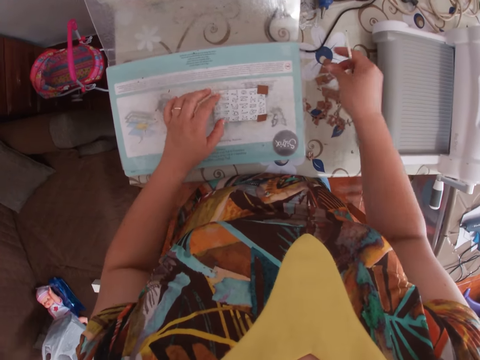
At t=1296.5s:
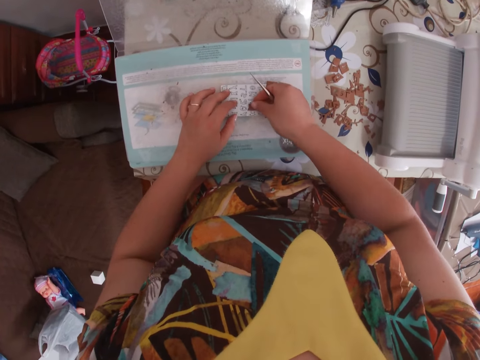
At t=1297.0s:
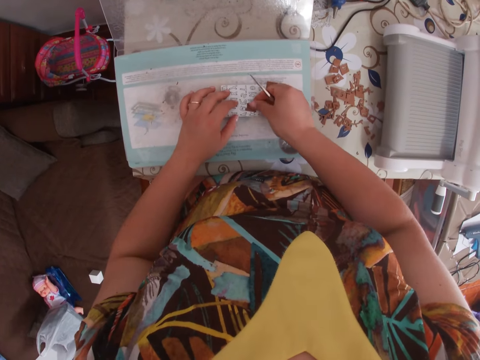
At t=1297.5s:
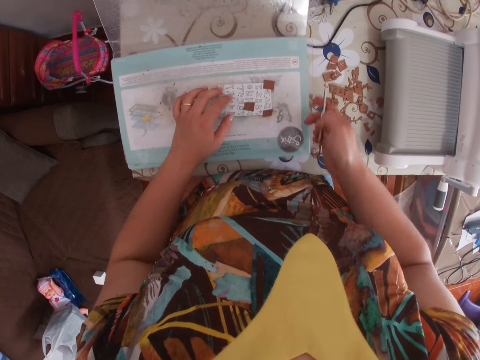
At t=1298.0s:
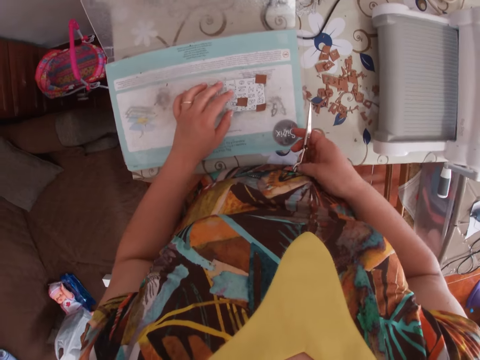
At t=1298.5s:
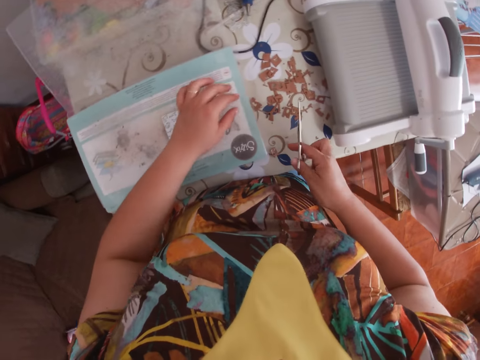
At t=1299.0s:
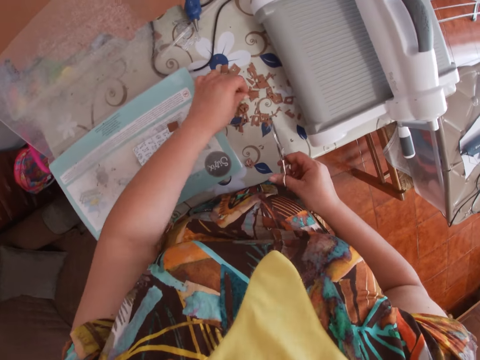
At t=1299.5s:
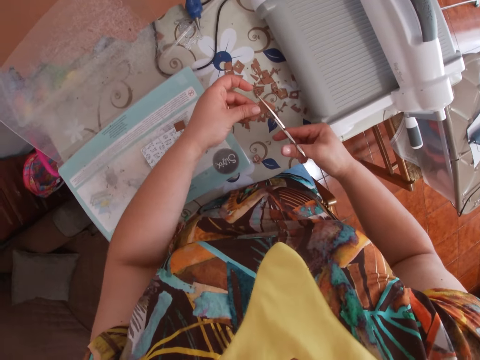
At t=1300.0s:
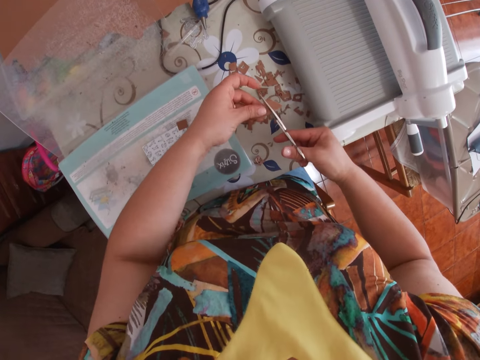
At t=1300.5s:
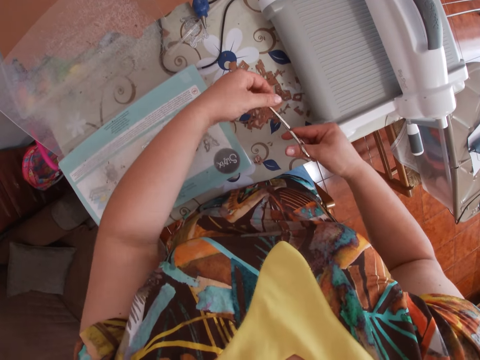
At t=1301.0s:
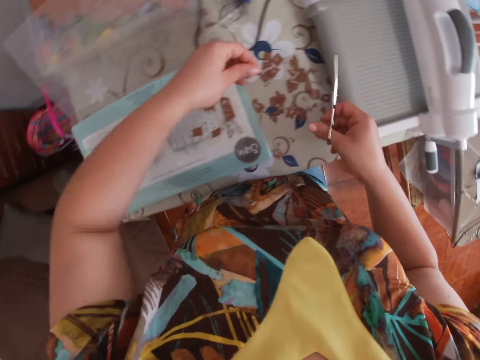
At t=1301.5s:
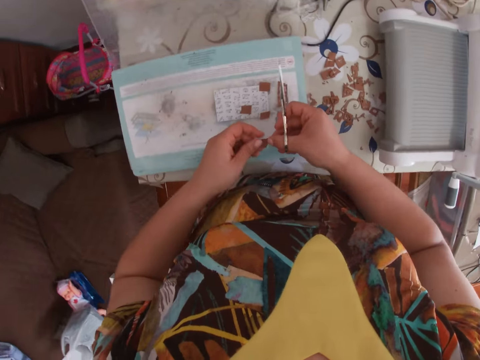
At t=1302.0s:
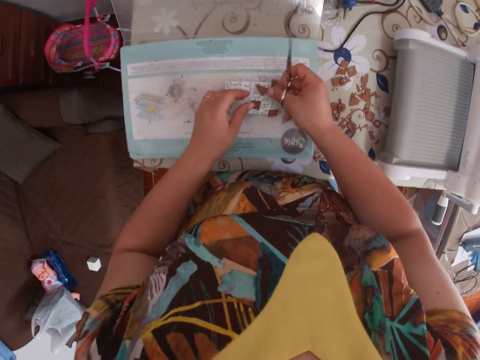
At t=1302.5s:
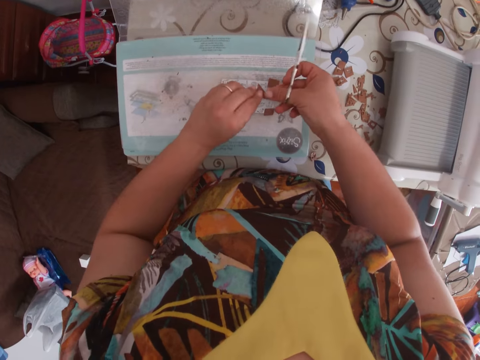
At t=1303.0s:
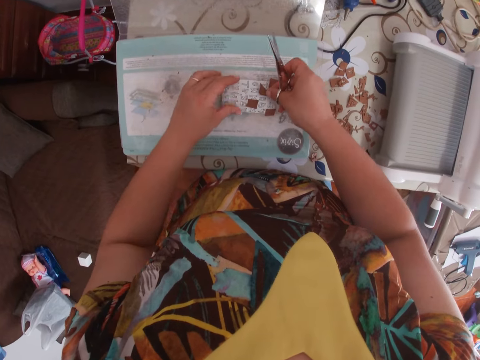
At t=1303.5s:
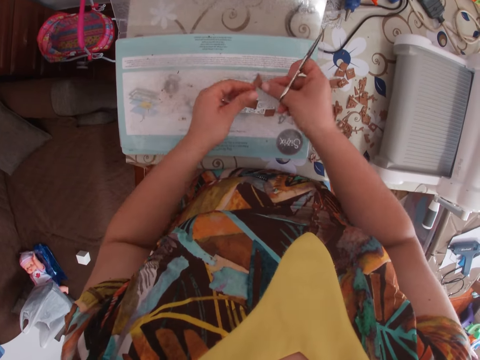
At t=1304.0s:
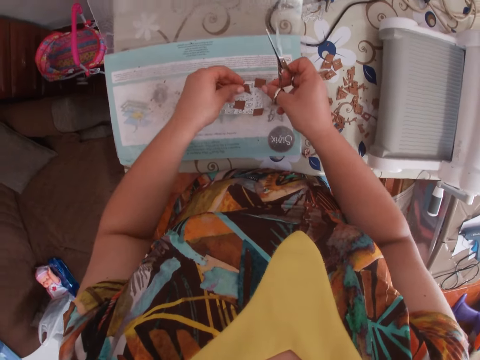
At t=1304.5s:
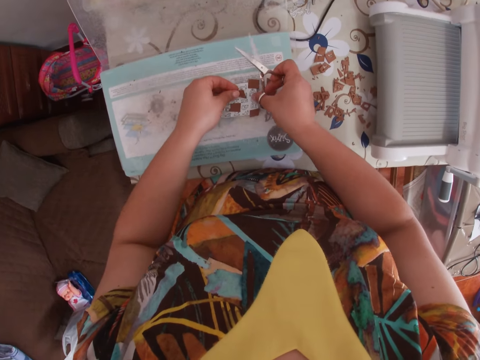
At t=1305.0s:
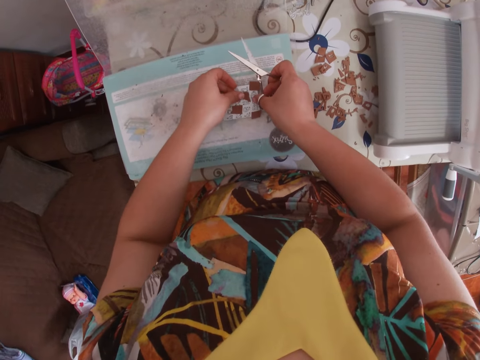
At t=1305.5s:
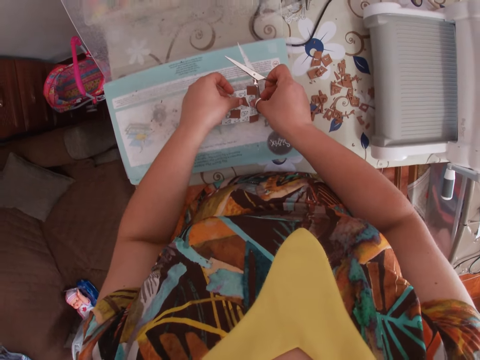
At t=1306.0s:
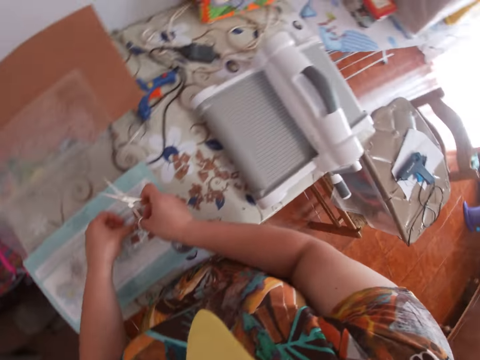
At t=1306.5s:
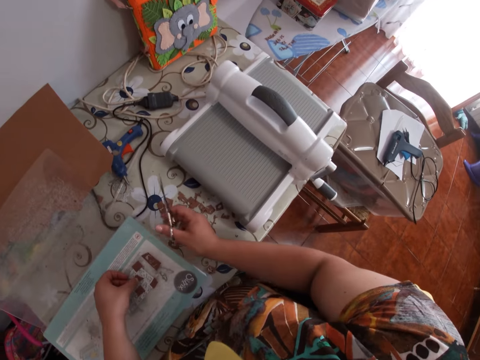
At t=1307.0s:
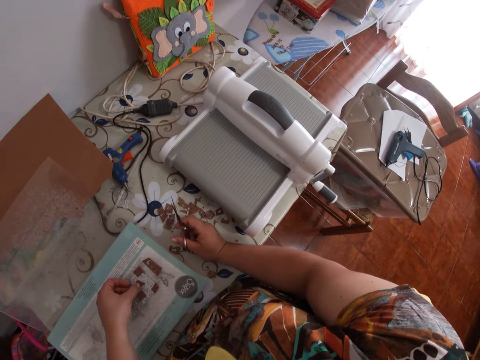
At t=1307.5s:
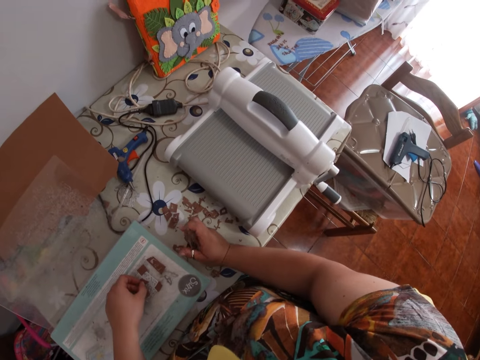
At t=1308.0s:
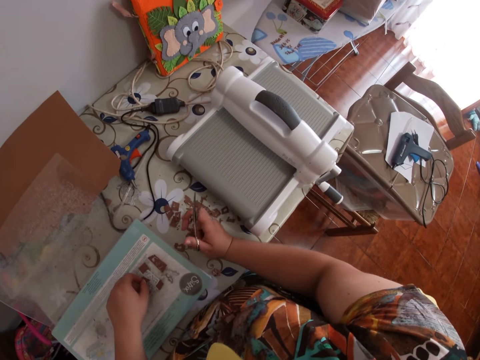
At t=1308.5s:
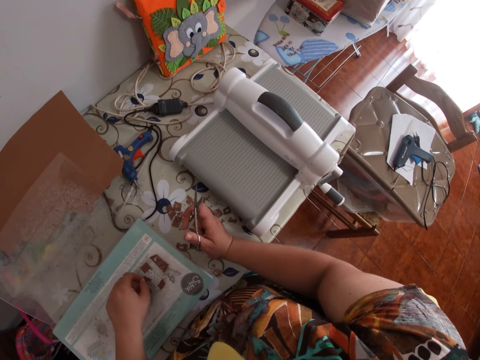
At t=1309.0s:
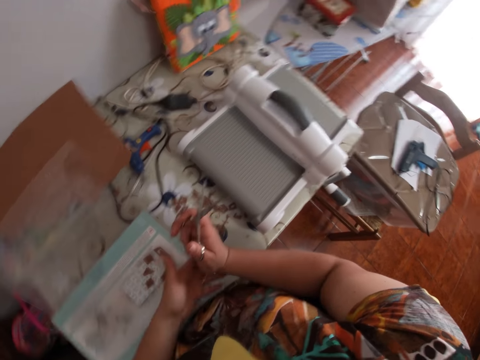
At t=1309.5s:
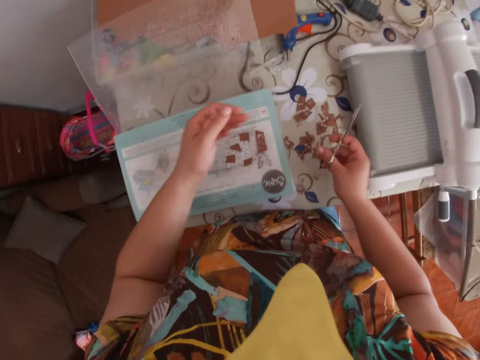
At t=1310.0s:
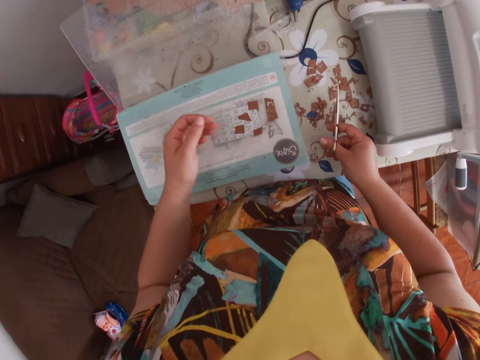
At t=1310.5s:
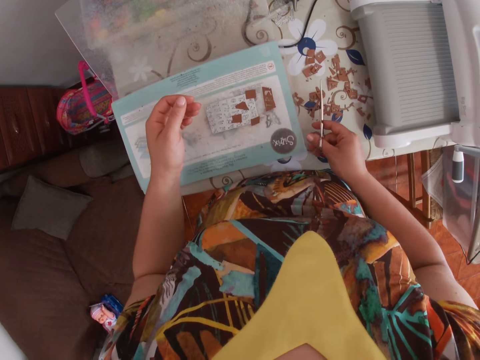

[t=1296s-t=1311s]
The camera wearer takes a piece of cardboard or brown paper from the table. She places the piece of cardboard on the engraving tool. She takes a piece of cardboard from the table. She cuts the piece of cardboard with the scissors in her right hand. She arranges the brown paper on the table. She places the piece of cardboard on the engraving tool. She places her right hand on the table.

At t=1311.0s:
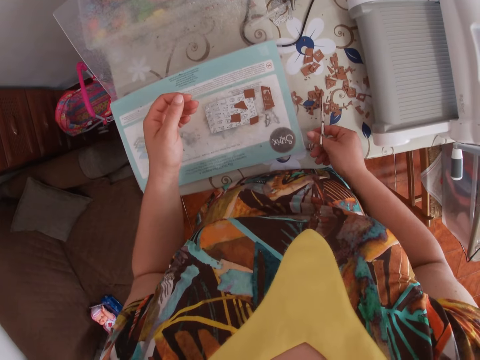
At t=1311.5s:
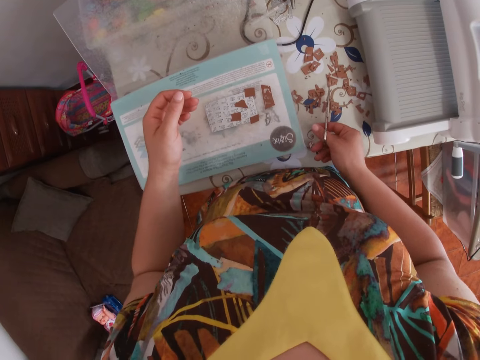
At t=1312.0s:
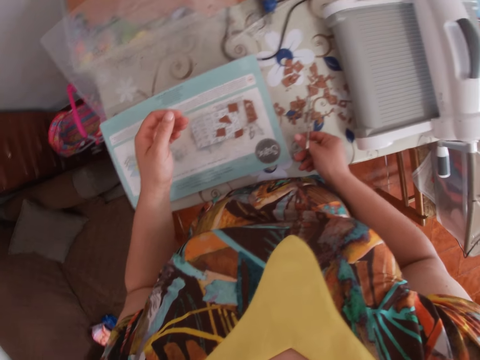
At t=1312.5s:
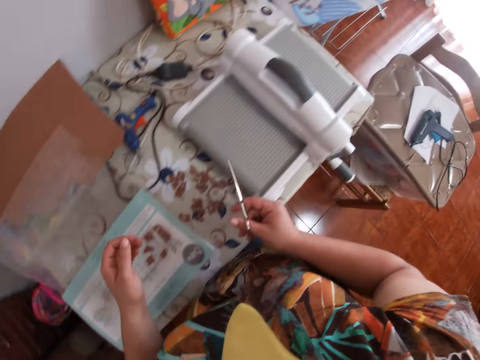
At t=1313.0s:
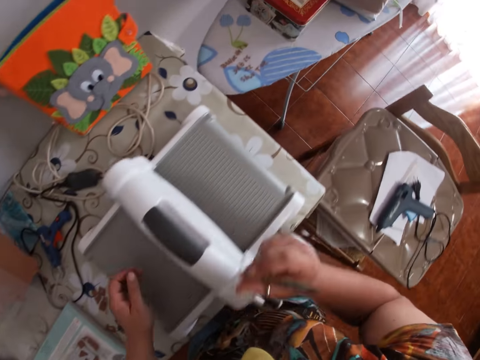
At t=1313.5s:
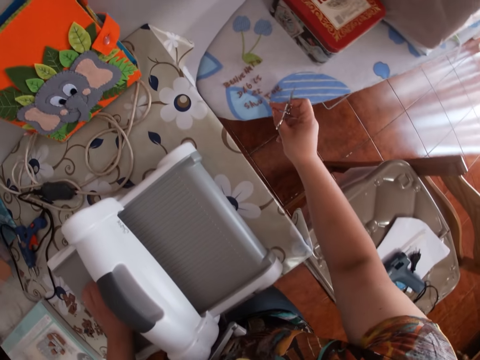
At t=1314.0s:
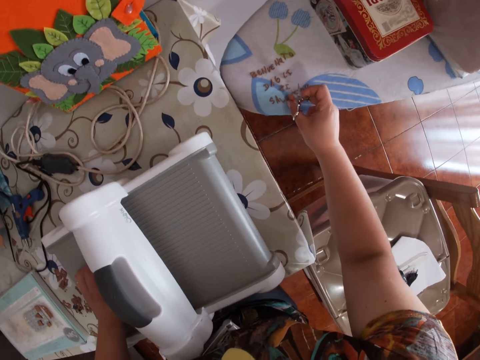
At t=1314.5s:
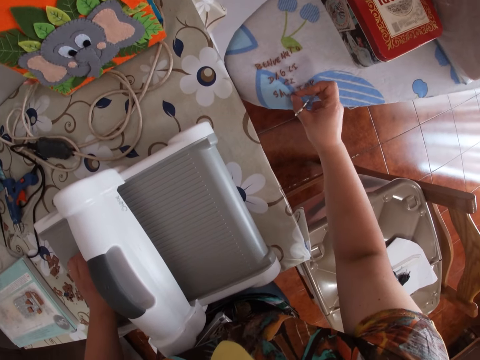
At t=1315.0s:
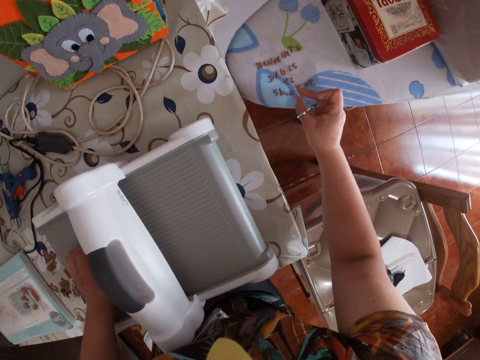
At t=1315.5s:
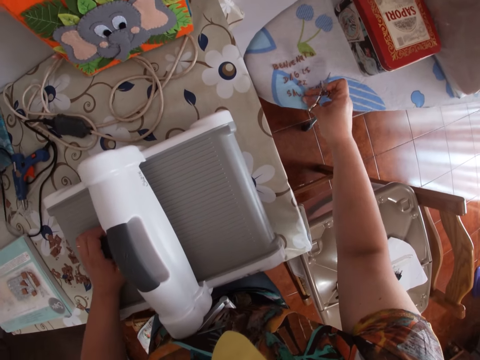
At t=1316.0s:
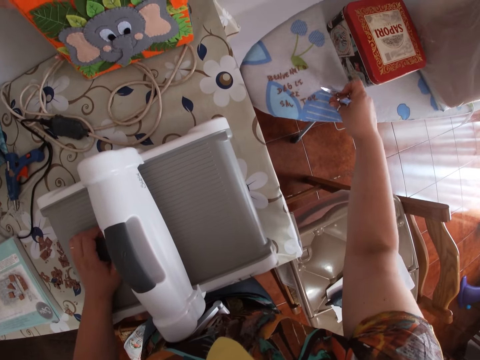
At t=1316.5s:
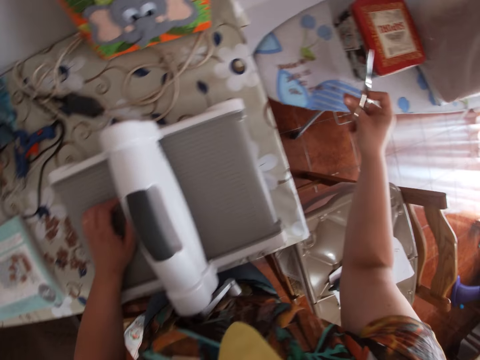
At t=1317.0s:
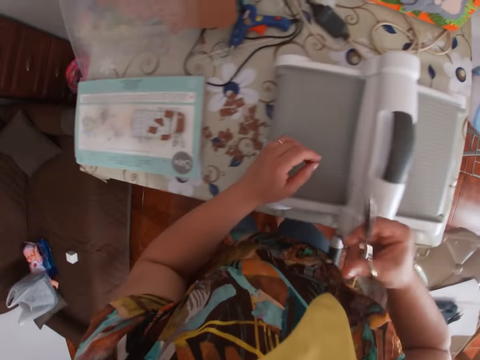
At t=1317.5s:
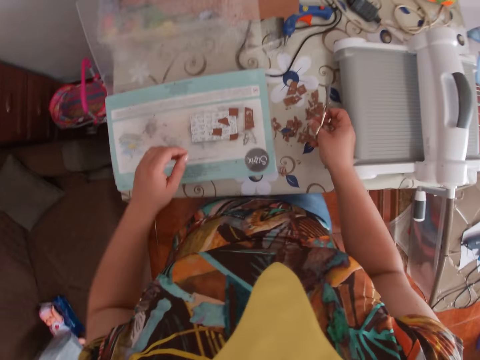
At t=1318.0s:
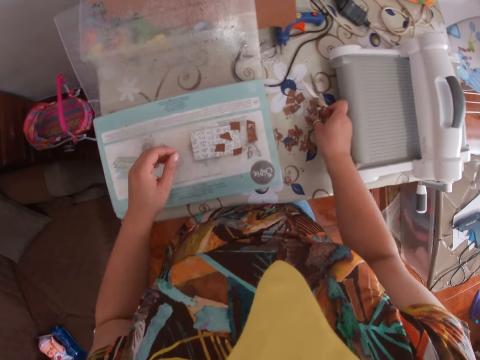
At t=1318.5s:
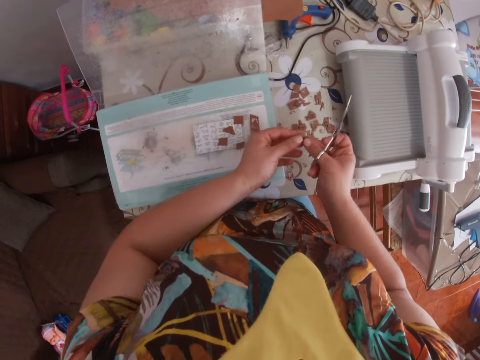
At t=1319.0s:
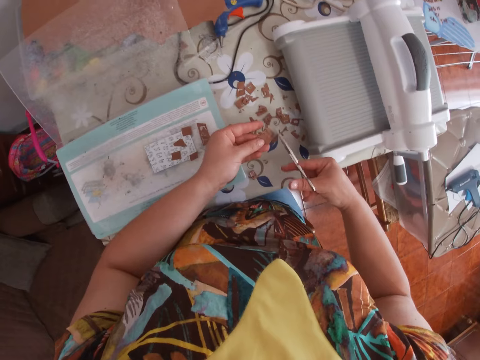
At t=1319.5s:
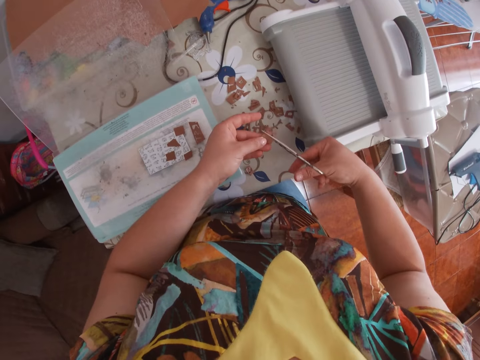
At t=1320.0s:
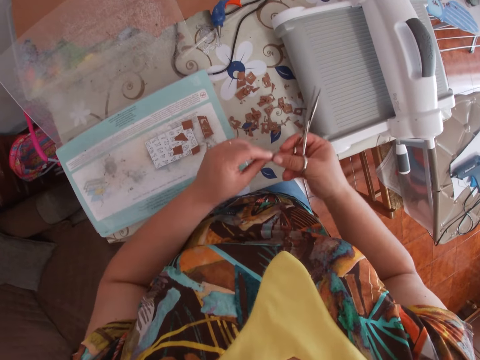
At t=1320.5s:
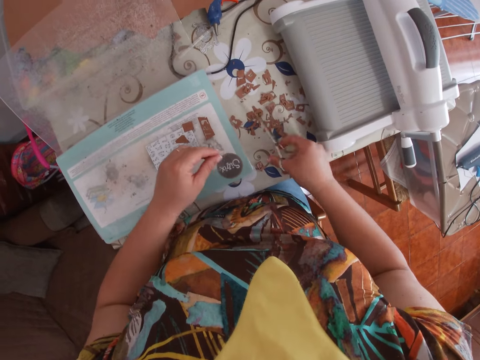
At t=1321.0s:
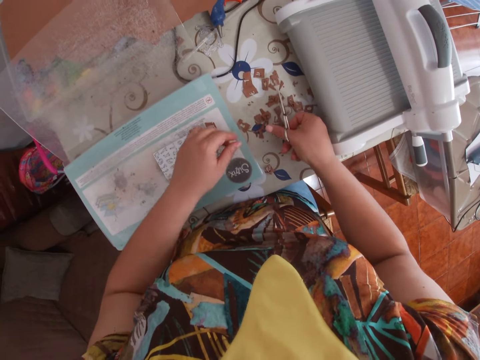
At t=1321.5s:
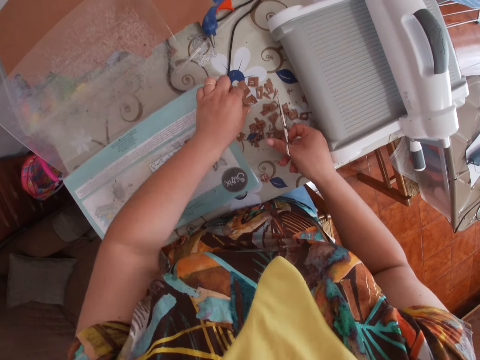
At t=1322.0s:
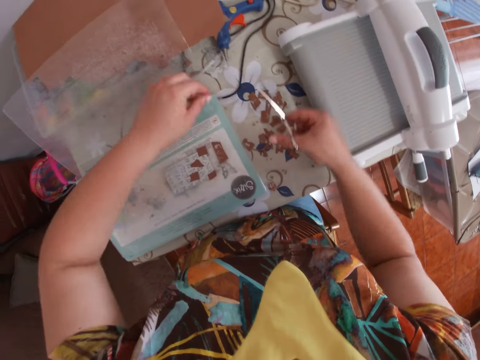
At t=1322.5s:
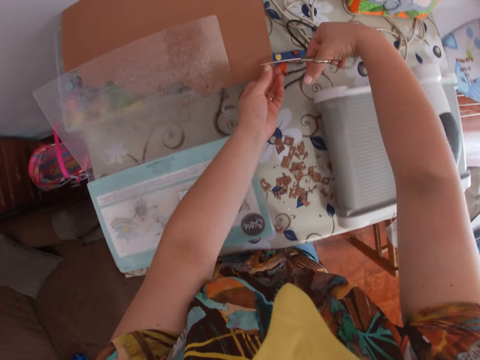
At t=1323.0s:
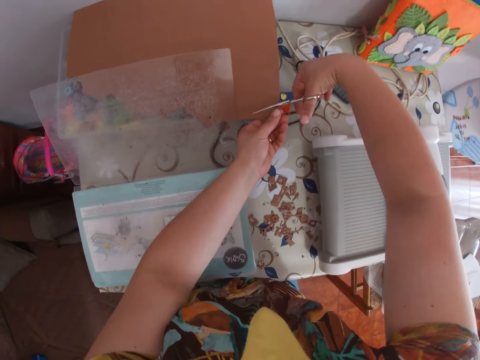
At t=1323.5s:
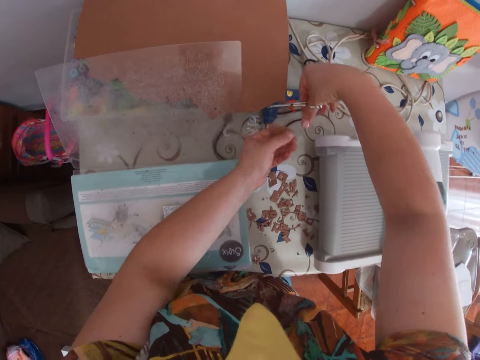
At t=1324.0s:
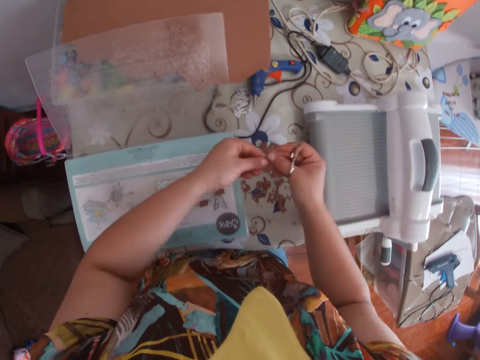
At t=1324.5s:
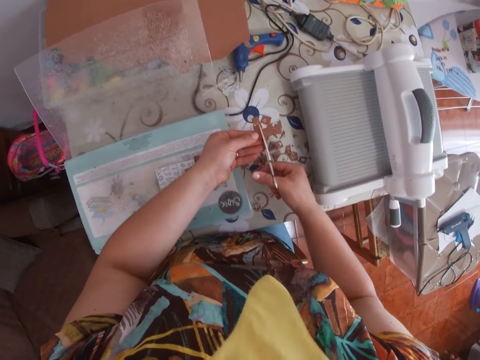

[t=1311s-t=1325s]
The camera wearer moves a letter on the table with her right hand. She takes a piece of cardboard from the table. She holds the piece of cardboard with her left hand. She cuts the piece of cardboard with the scissors in her right hand. She drops the piece of cardboard on the table. She cuts a piece of cardboard with the scissors in her right hand.
